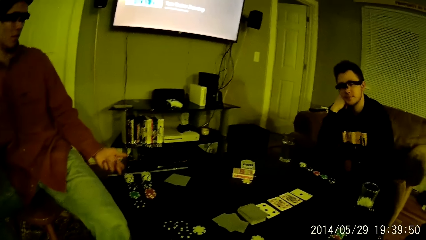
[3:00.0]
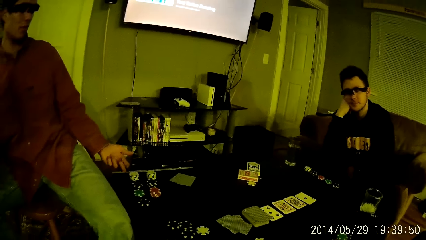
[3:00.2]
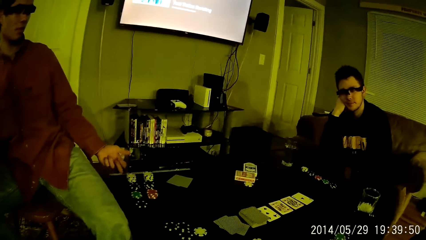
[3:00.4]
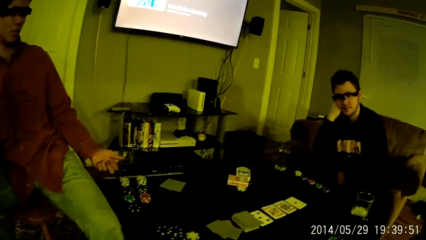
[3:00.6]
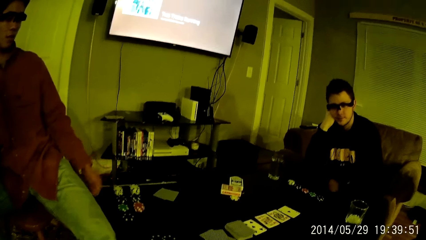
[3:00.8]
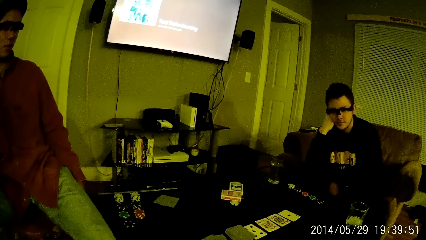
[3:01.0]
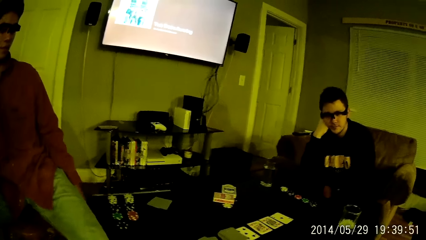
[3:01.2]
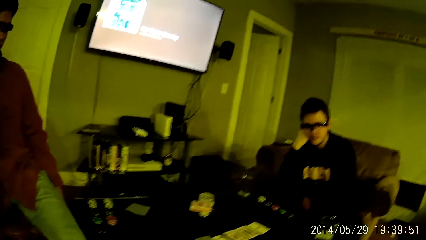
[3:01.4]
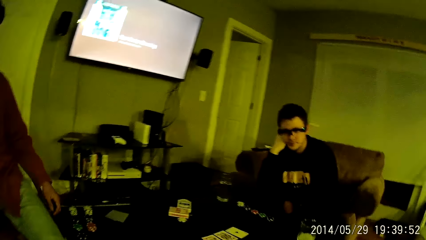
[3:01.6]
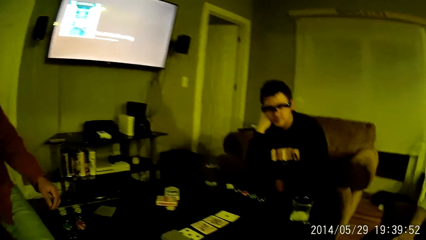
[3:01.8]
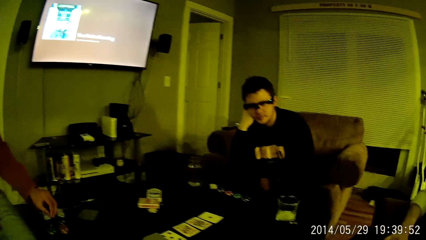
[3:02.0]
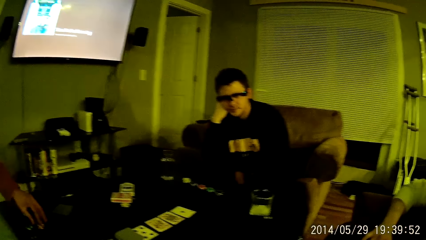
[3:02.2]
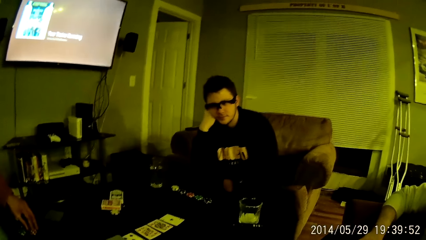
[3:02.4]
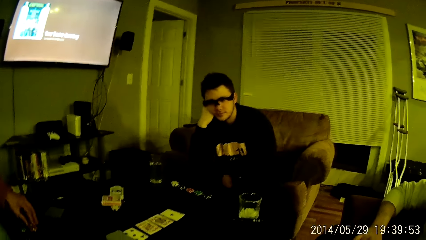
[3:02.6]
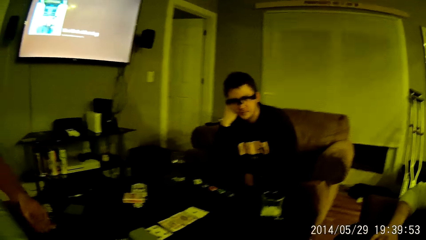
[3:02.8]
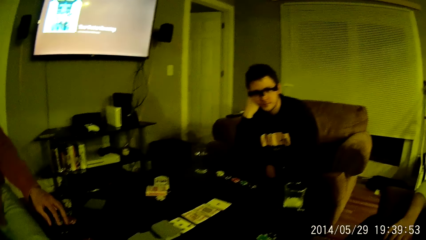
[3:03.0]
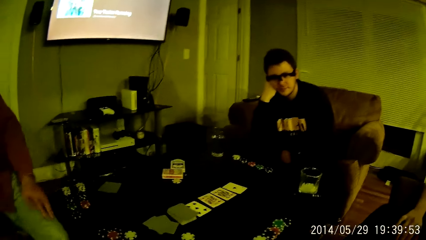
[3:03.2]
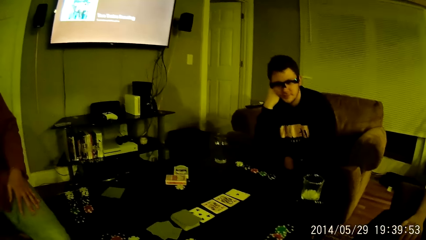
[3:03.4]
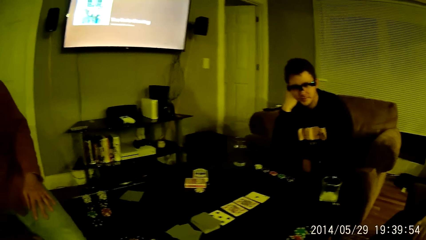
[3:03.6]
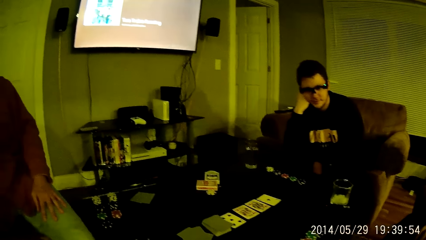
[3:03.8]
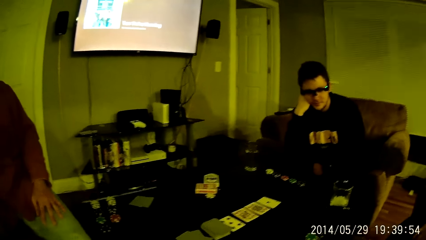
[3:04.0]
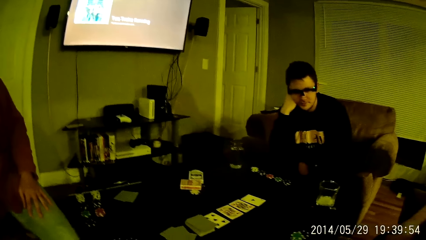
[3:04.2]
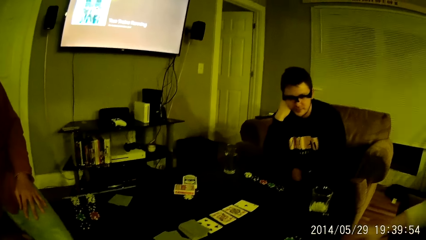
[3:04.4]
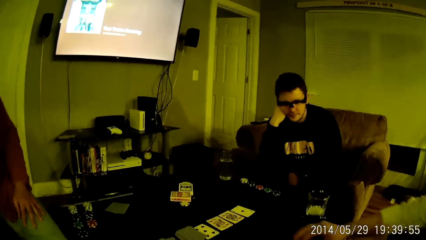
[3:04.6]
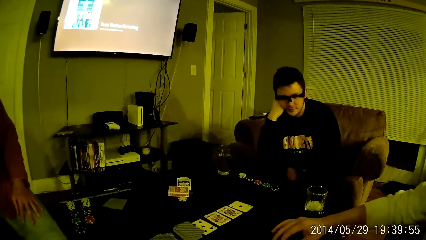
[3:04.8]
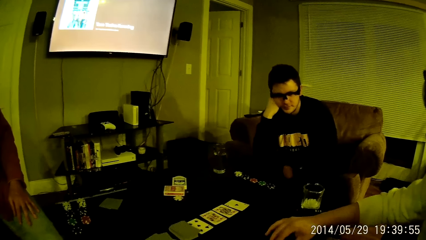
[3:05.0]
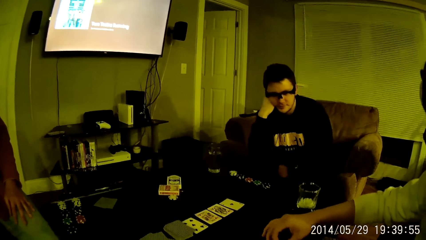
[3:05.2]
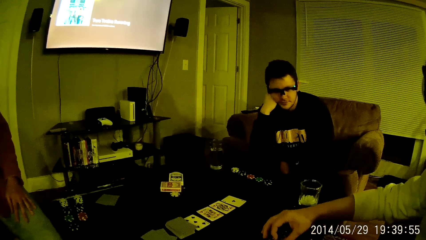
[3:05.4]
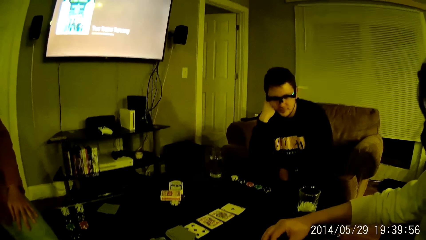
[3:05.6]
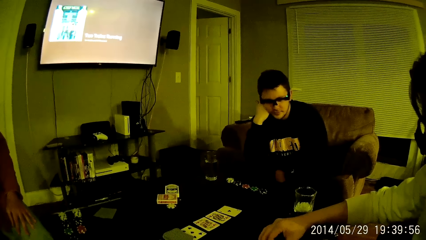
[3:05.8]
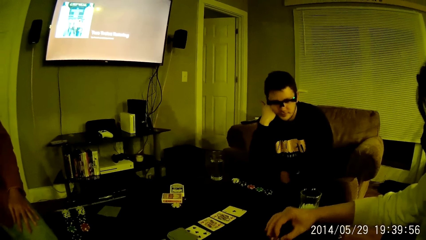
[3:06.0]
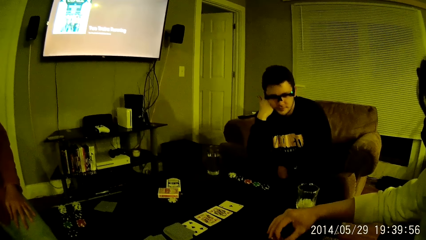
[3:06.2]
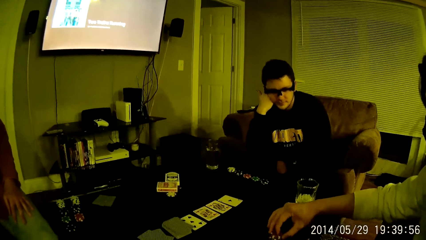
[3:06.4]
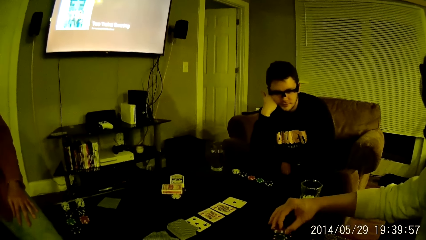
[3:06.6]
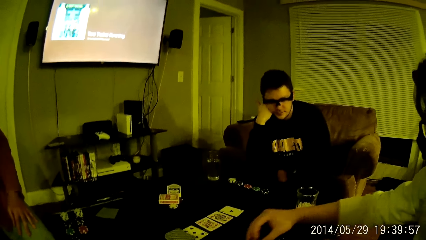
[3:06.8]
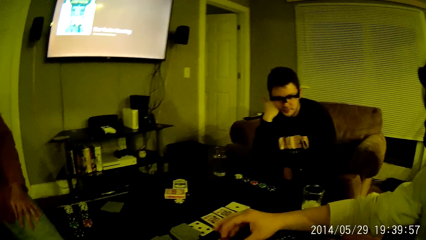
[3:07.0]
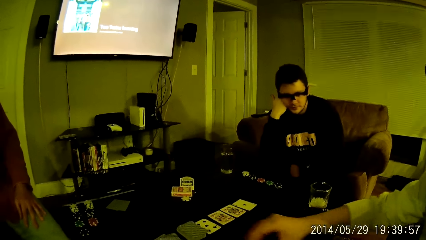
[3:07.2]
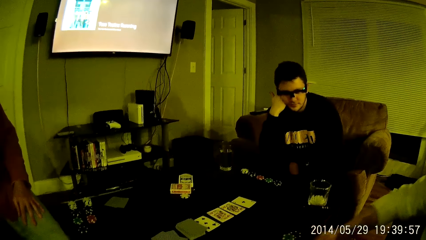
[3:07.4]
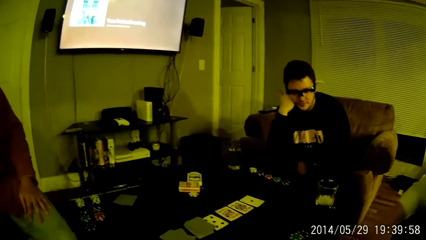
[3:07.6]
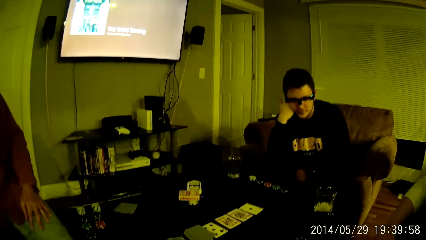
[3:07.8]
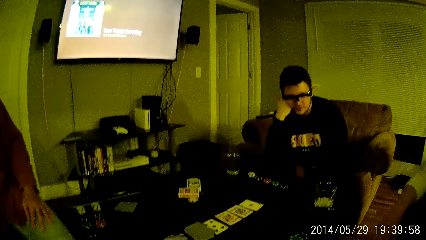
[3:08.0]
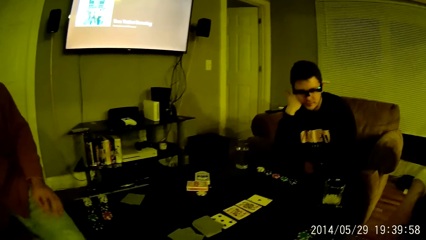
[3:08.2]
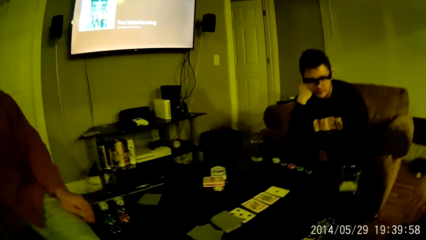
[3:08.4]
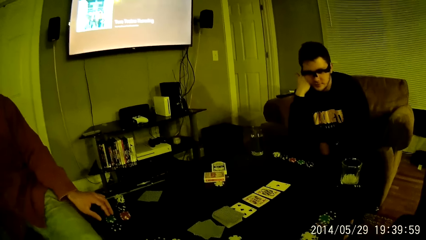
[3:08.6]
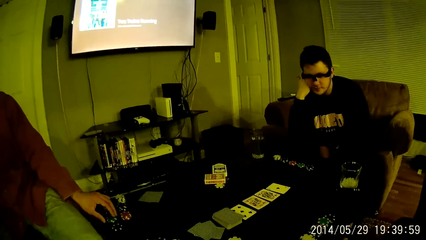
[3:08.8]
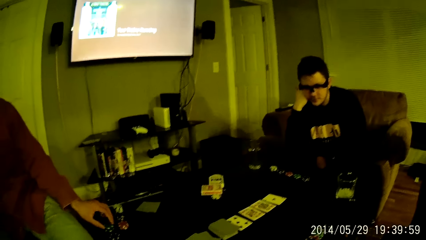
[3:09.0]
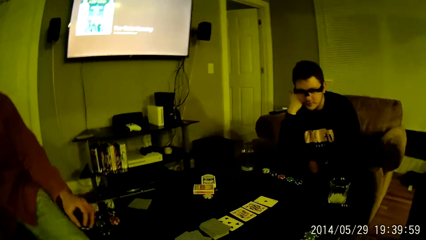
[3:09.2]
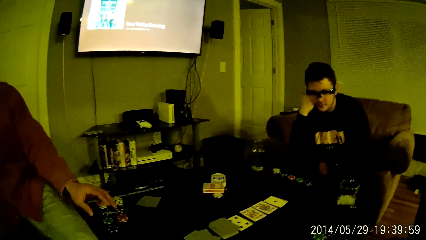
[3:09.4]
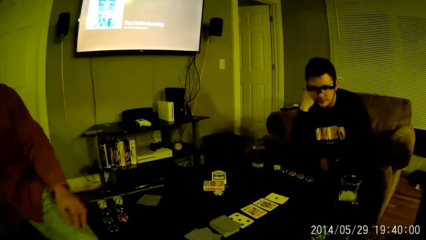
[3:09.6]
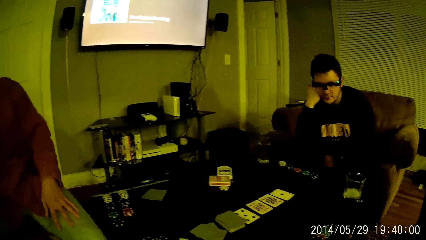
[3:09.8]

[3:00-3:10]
The second man picks up a coin from the table with his left hand and throws the coin on the table with his left hand. The first man throws casino coins on the table. The third man picks up a coin from the table with his right hand and drops the coin on the table with his right hand. The second man picks up a coin from the table with his left hand and throws the coin on the table with his left hand. The first man throws casino coins on the table.
